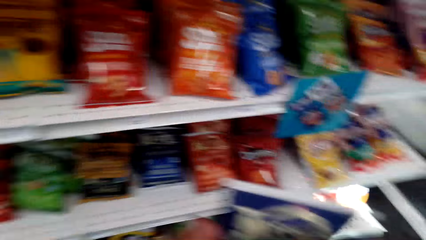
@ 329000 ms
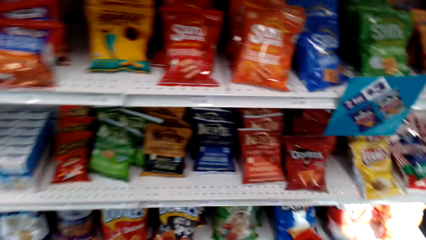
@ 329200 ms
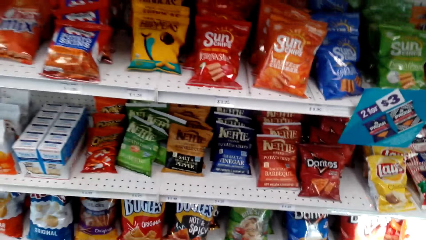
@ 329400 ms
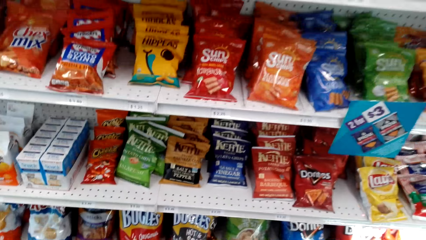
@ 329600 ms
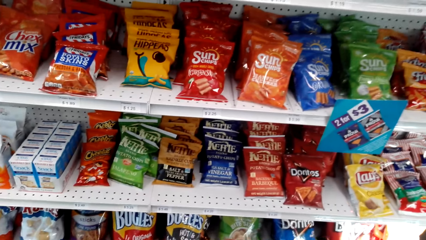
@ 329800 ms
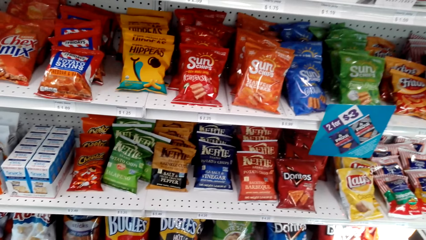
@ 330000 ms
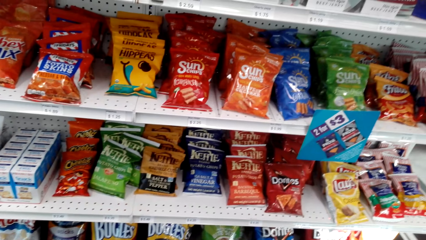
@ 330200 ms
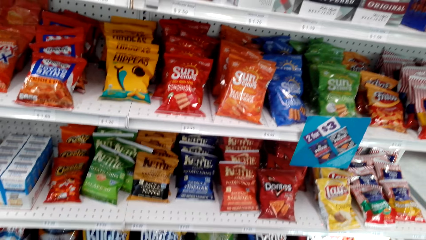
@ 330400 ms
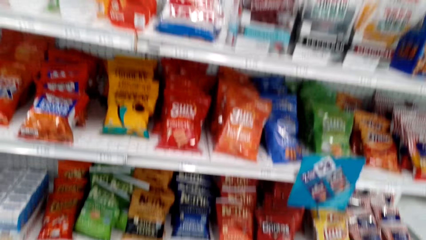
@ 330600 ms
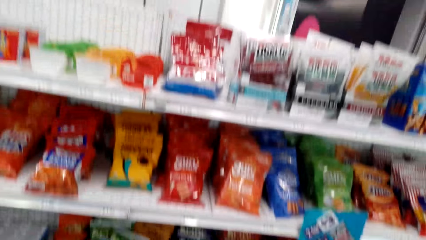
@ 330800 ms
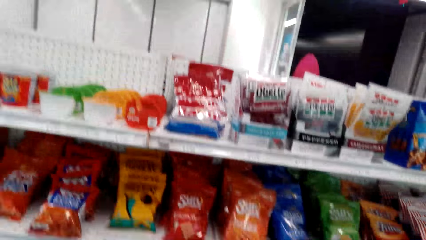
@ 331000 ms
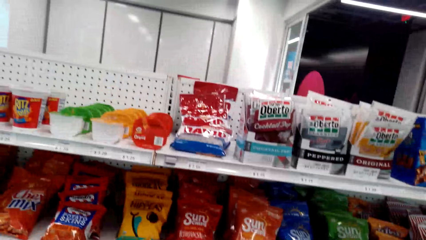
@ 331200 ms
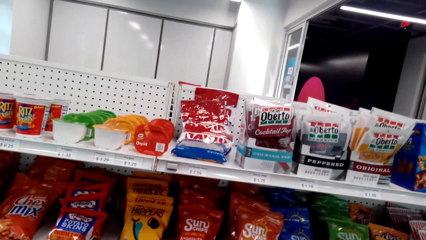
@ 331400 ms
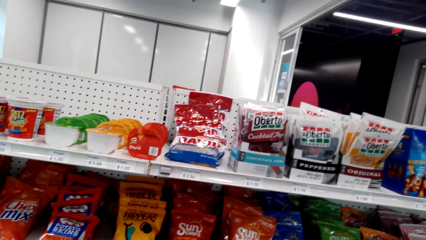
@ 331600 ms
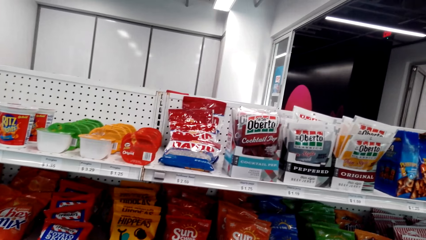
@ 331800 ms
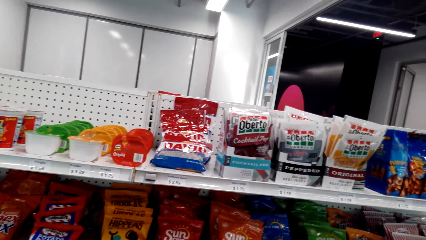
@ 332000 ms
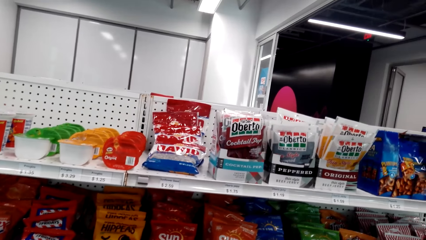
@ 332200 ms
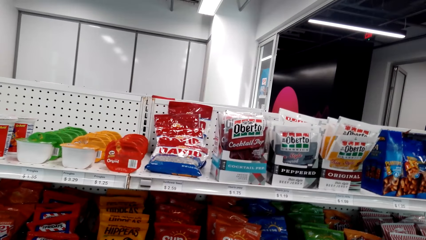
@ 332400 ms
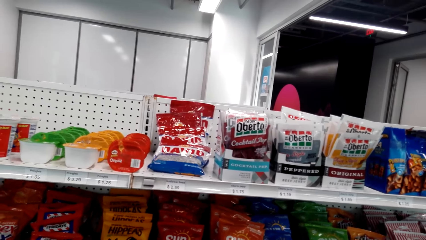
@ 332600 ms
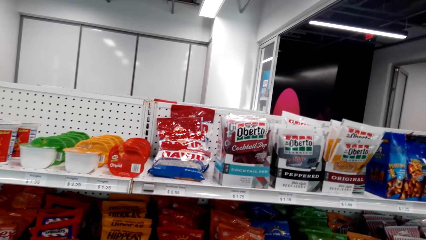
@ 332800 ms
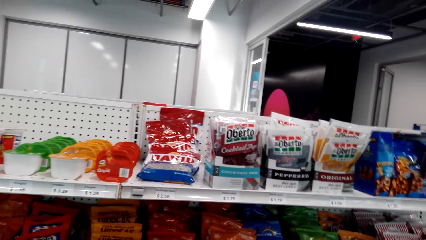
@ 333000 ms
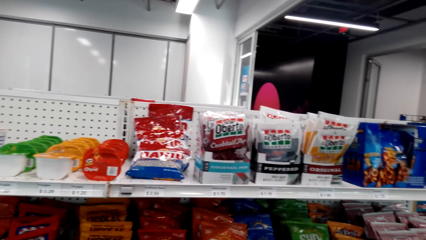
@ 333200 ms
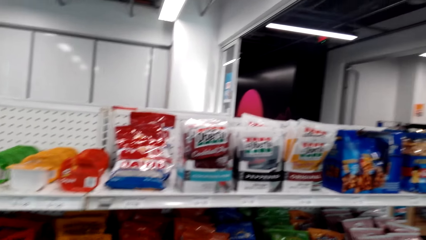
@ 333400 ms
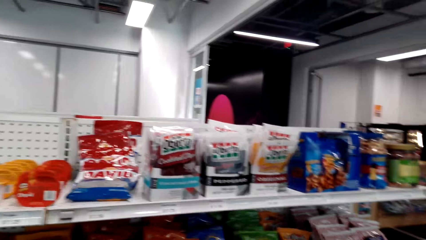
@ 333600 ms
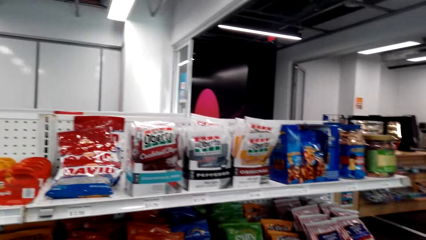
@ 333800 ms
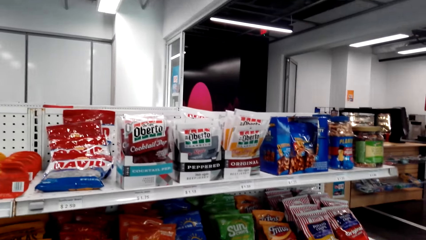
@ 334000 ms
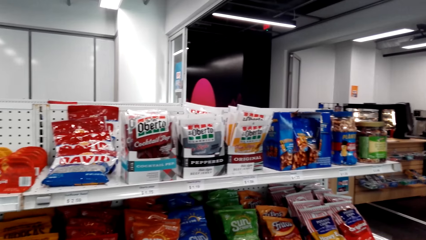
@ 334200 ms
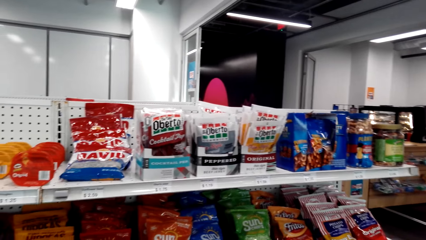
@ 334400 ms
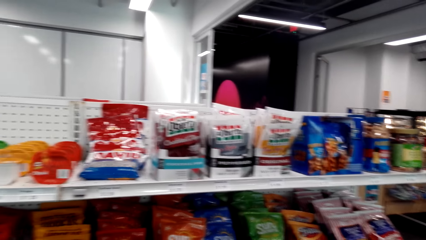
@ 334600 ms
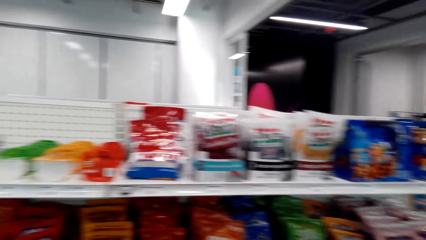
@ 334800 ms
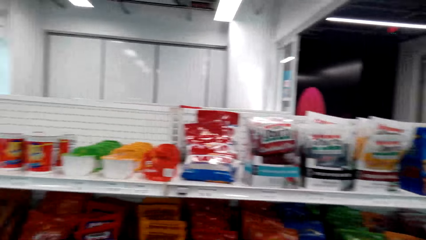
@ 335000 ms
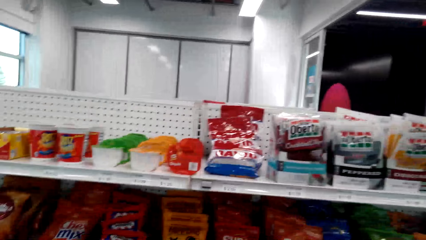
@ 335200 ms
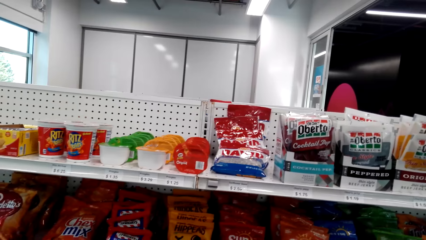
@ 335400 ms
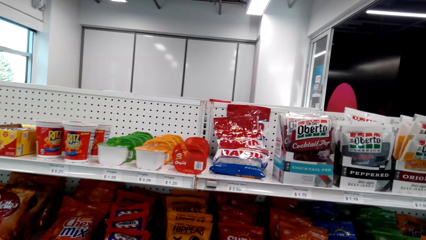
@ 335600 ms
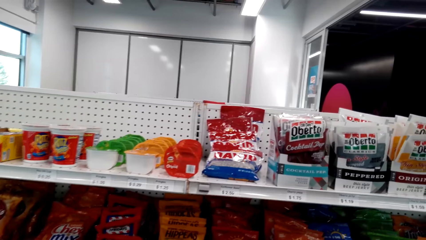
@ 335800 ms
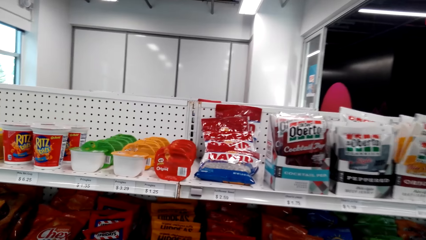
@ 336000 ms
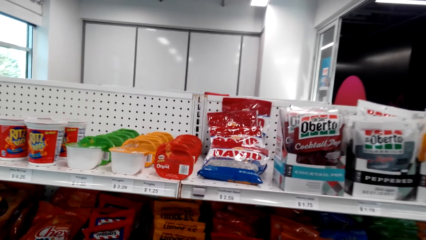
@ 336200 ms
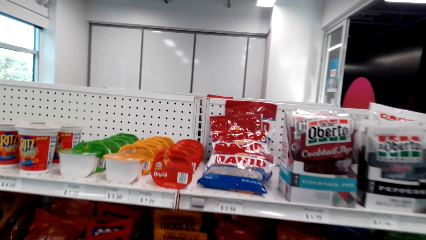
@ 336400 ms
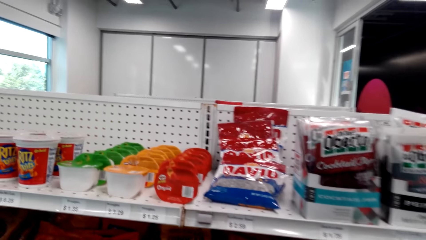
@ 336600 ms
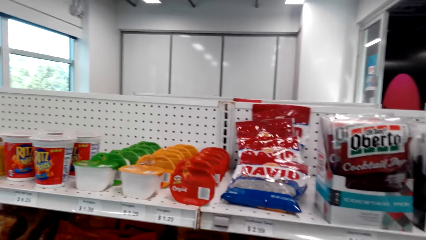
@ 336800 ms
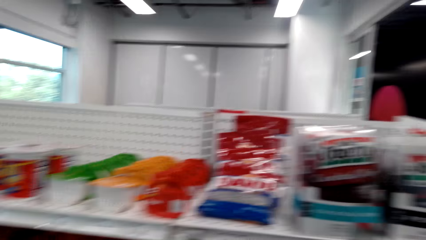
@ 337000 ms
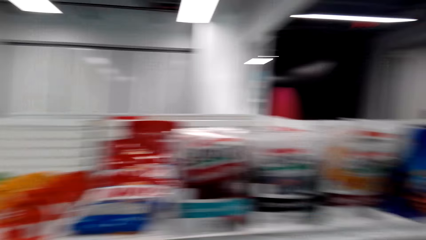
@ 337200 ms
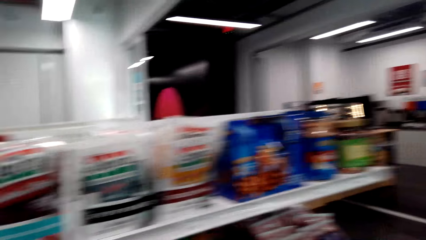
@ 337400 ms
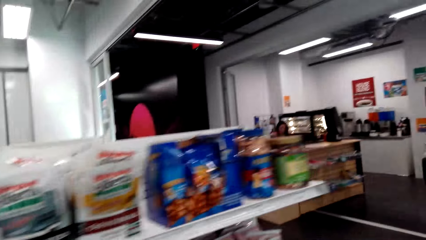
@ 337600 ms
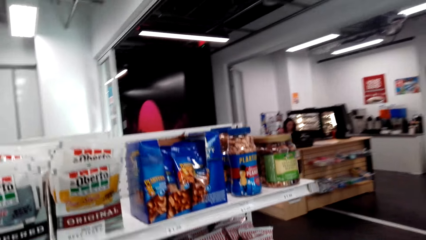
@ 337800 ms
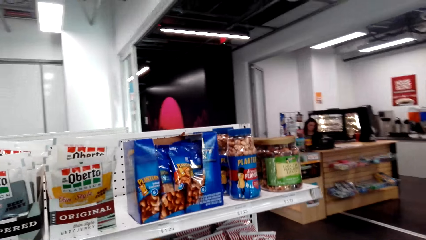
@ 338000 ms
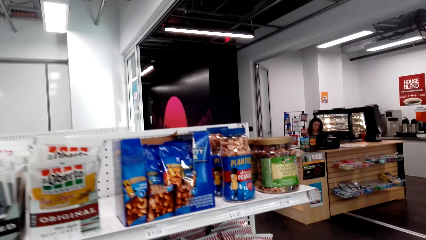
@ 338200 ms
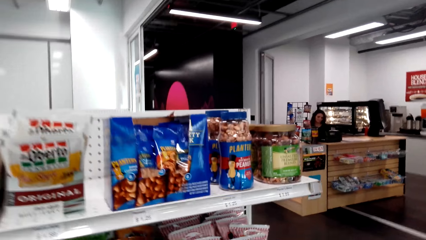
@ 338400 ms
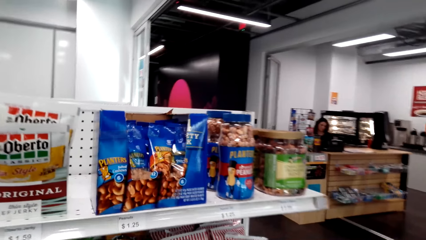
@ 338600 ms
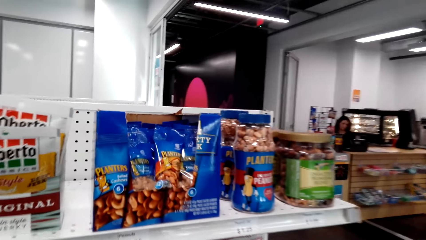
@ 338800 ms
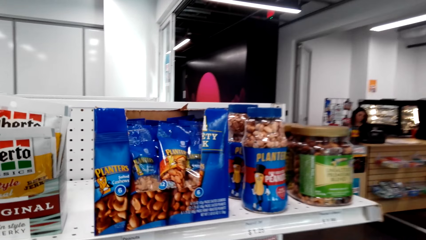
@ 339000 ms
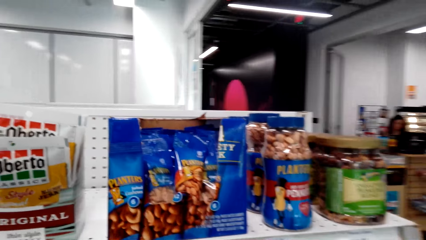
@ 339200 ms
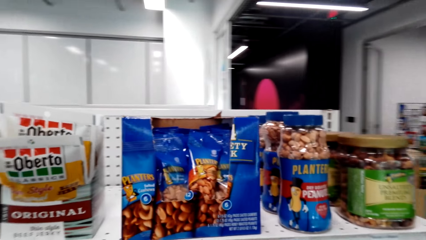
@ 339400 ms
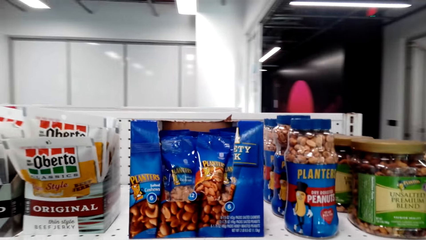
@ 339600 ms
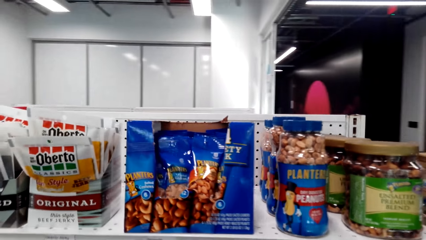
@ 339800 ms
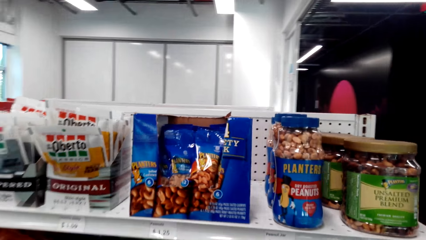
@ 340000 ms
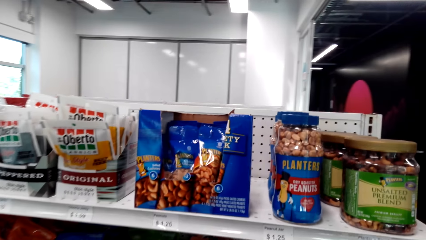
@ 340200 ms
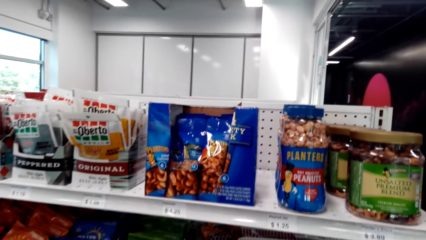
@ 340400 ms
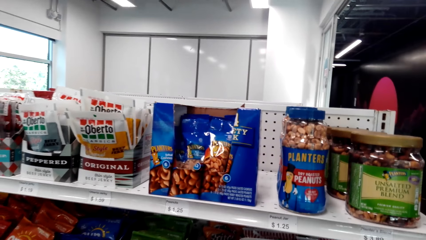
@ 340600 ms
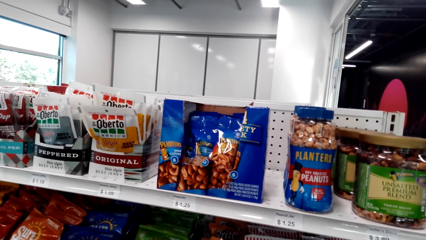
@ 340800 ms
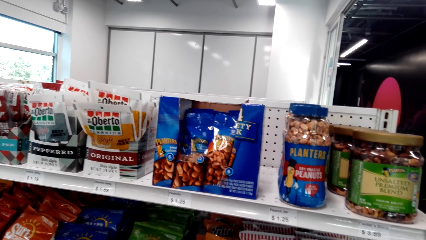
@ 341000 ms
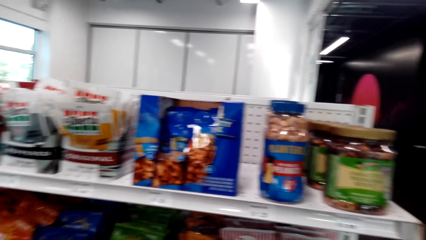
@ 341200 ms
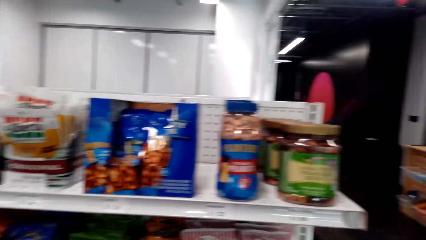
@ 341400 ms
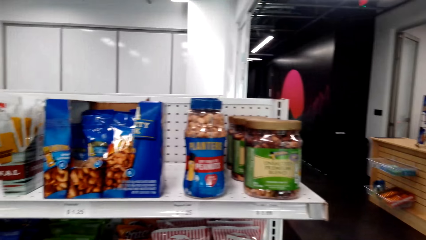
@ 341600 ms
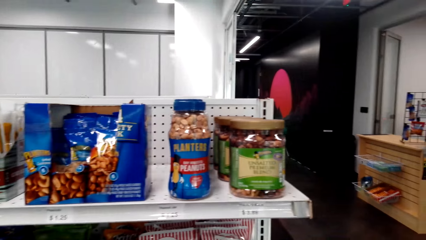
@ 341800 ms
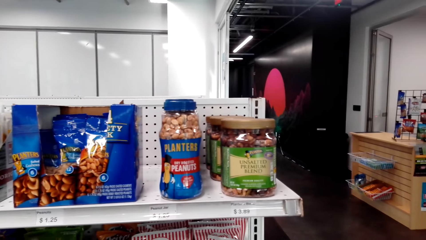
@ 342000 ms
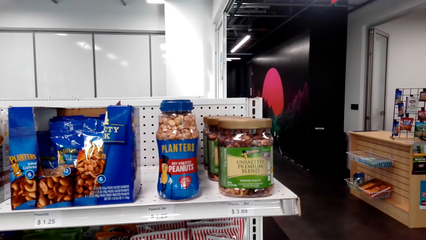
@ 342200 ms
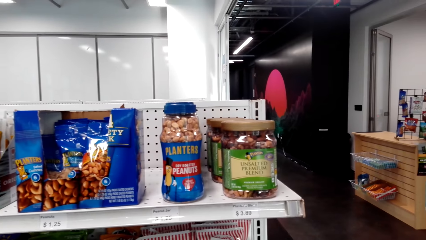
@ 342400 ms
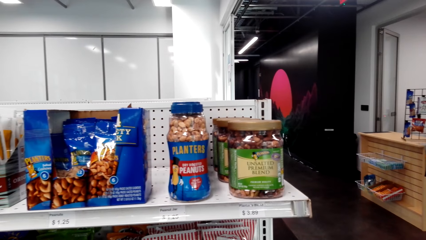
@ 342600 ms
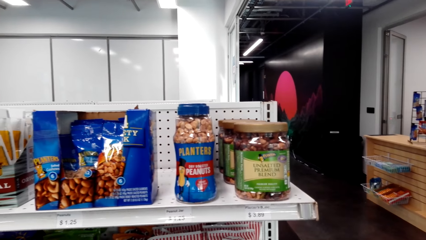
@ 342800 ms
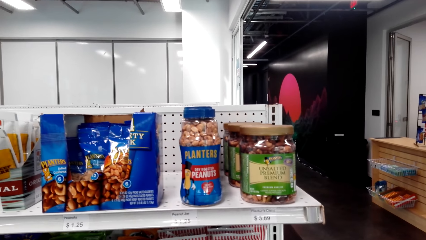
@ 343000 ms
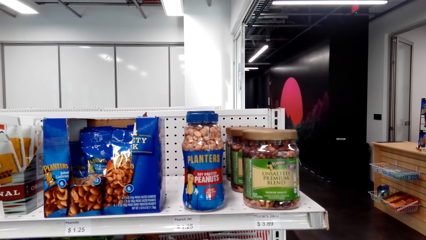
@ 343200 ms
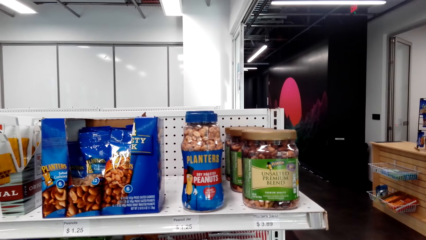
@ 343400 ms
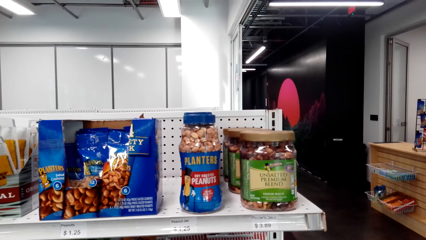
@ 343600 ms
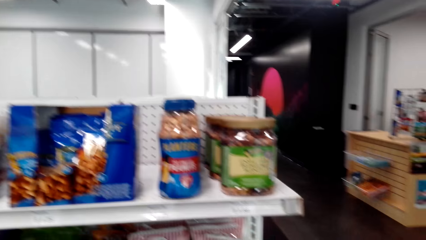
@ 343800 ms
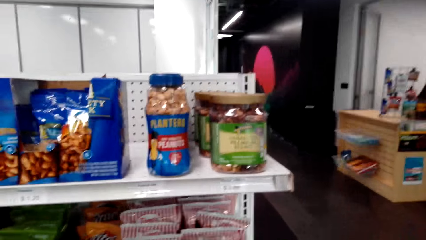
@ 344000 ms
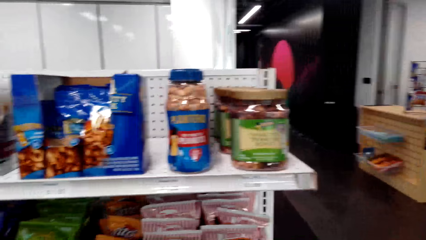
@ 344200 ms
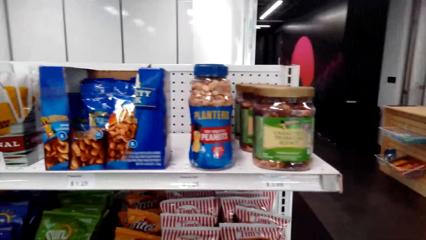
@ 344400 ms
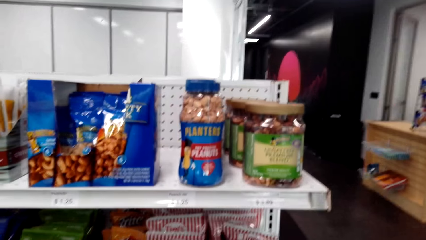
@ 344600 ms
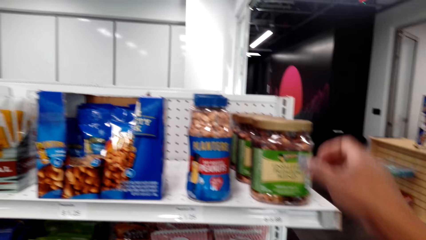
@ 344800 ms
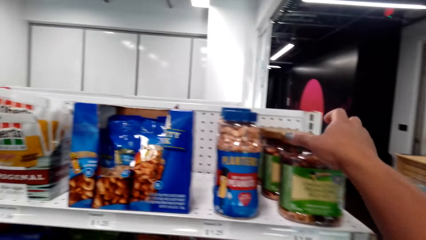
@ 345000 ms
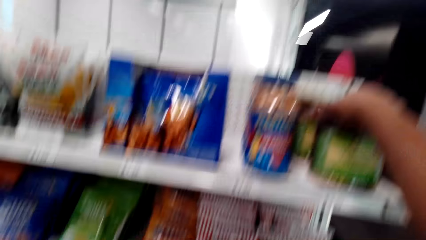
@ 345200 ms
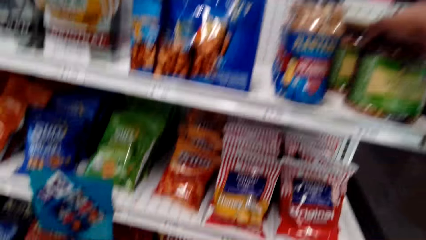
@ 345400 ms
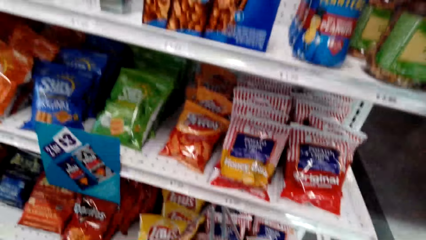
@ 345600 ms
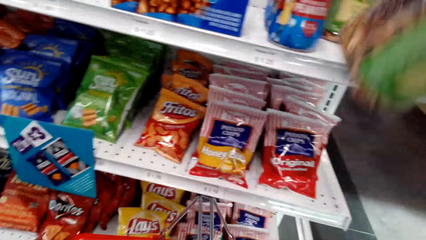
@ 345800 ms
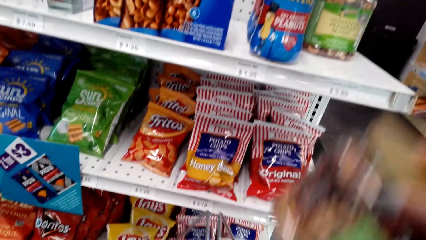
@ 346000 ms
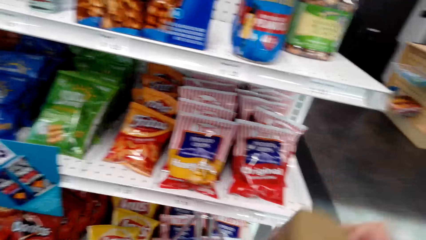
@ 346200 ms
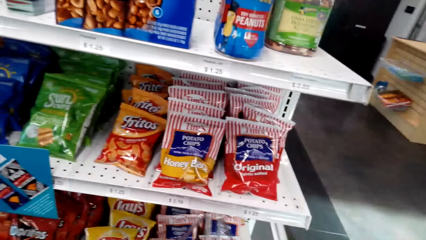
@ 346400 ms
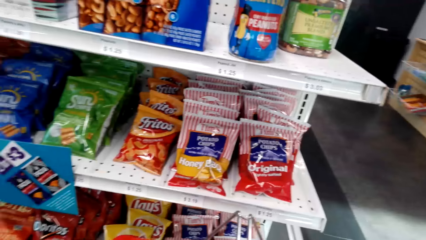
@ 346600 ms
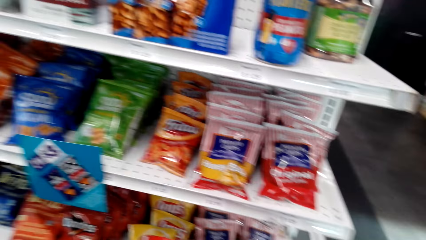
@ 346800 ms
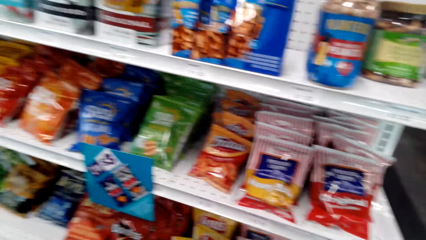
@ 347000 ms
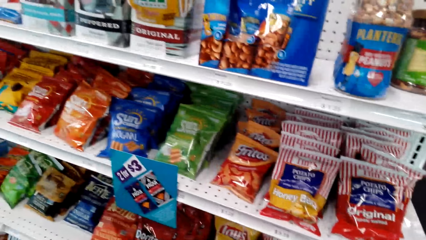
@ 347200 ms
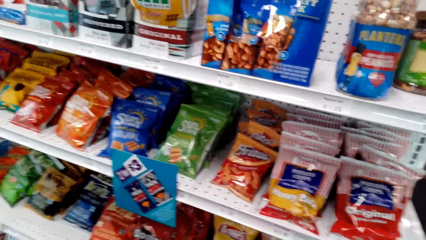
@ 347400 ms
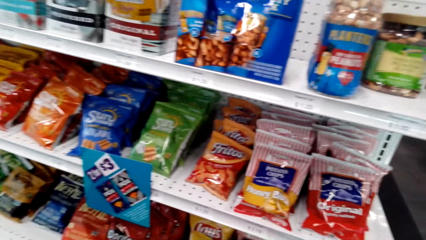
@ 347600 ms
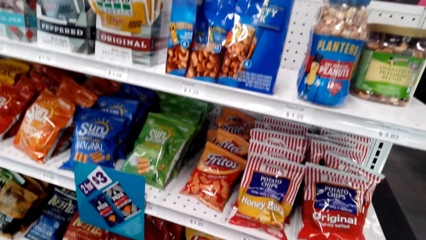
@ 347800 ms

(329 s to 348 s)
The camera wearer picks something. A lady sits at the cashier. The camera wearer walks around and picks some unsalted nuts.
